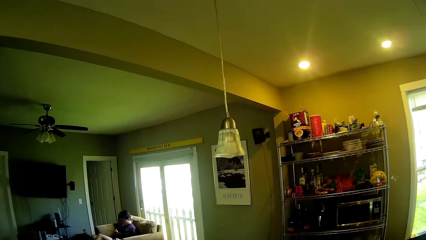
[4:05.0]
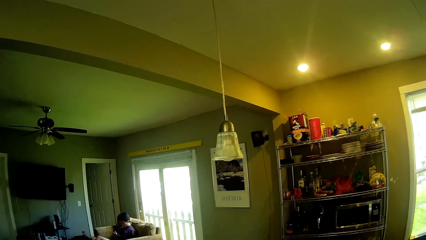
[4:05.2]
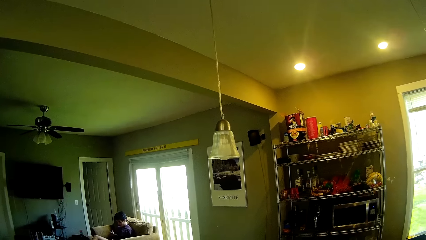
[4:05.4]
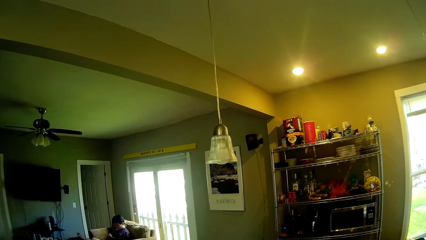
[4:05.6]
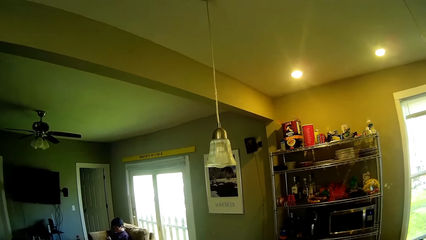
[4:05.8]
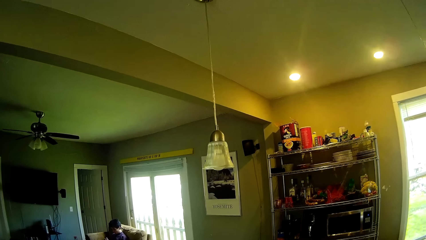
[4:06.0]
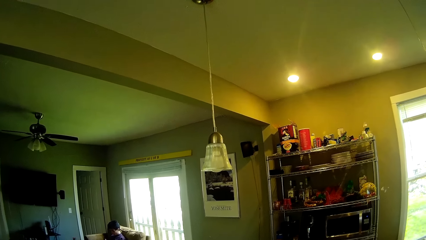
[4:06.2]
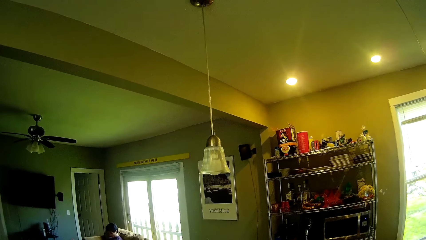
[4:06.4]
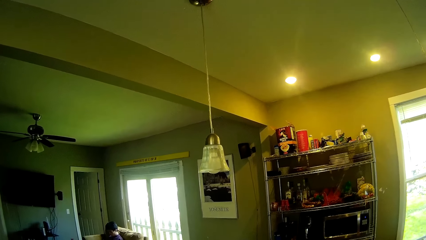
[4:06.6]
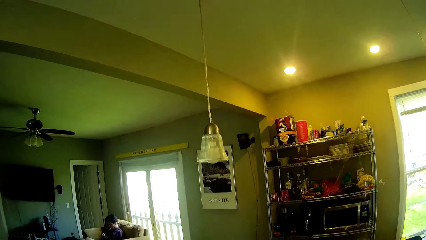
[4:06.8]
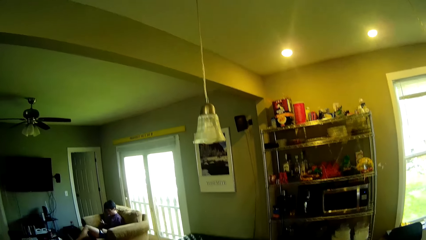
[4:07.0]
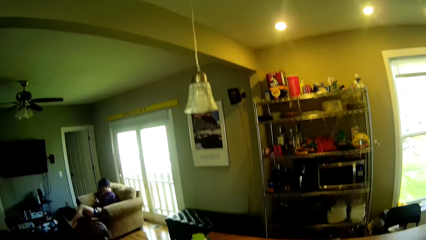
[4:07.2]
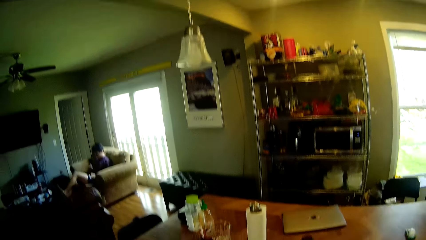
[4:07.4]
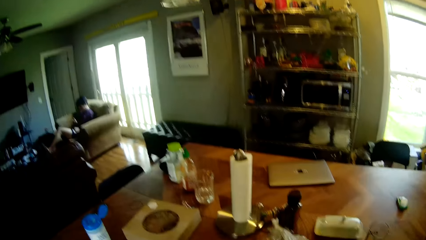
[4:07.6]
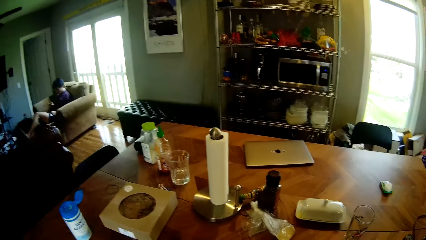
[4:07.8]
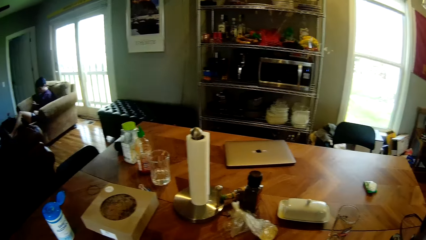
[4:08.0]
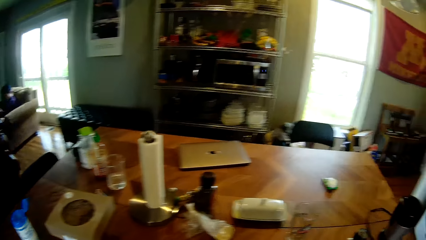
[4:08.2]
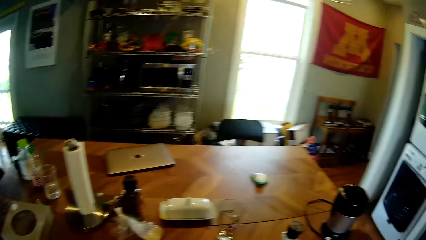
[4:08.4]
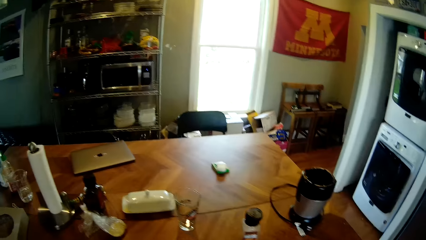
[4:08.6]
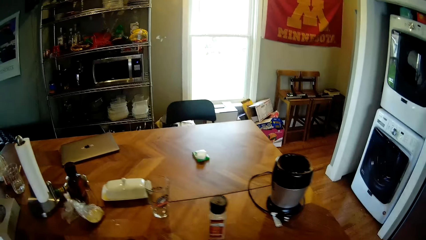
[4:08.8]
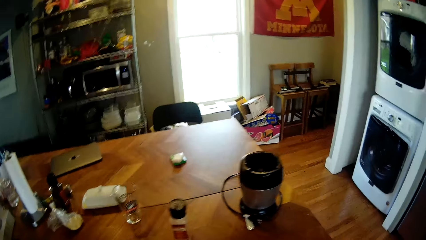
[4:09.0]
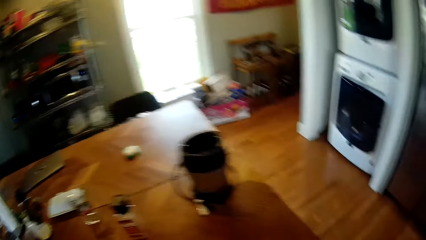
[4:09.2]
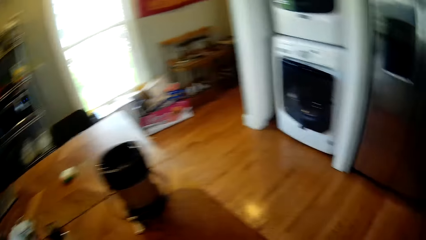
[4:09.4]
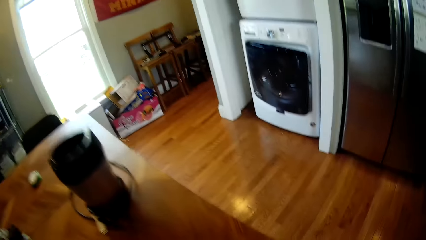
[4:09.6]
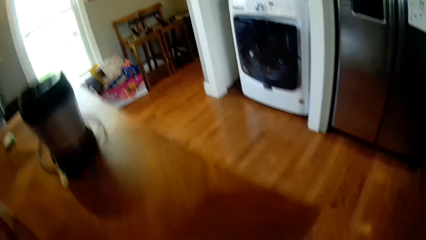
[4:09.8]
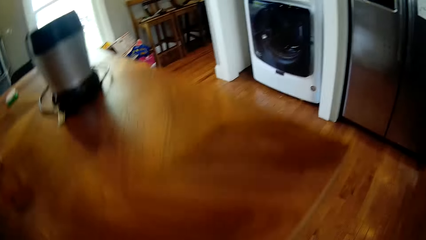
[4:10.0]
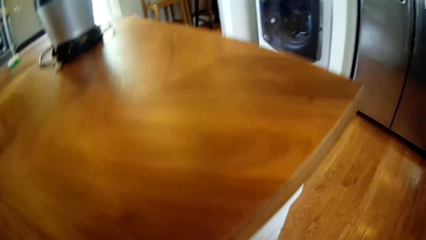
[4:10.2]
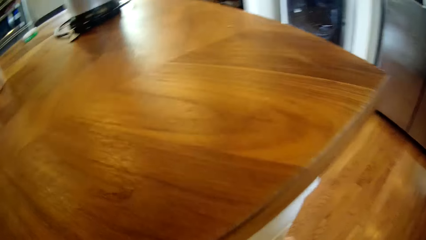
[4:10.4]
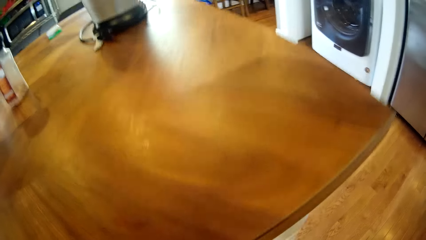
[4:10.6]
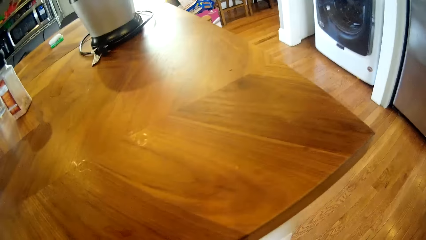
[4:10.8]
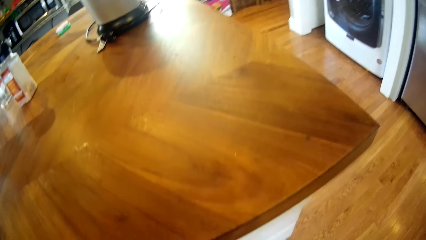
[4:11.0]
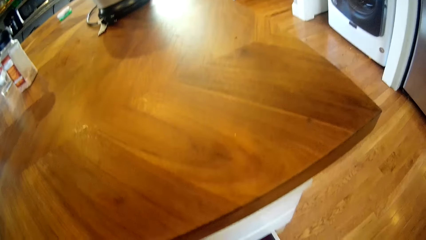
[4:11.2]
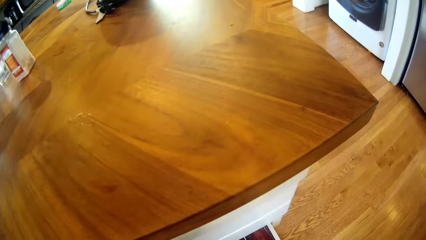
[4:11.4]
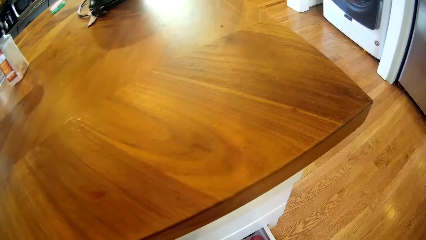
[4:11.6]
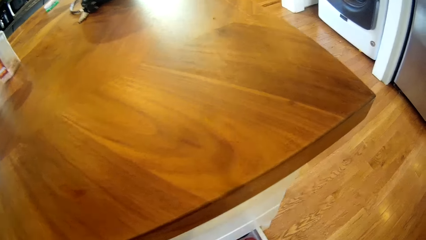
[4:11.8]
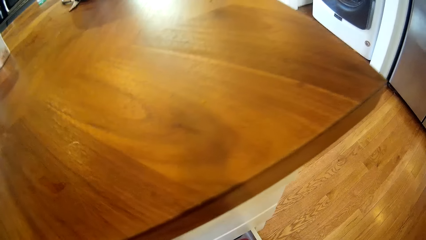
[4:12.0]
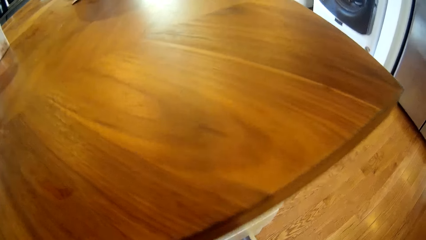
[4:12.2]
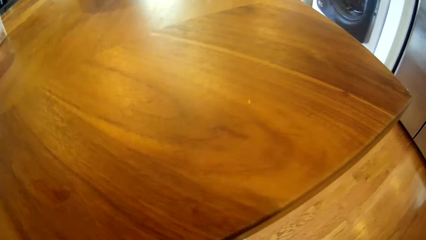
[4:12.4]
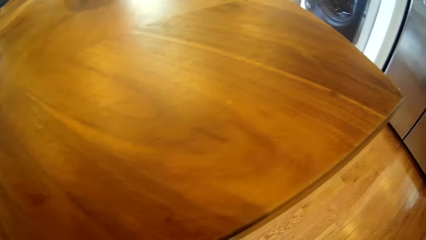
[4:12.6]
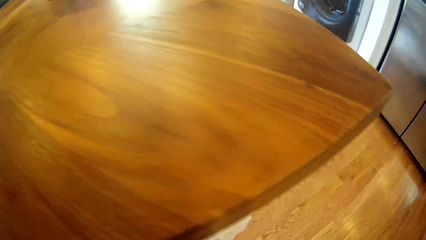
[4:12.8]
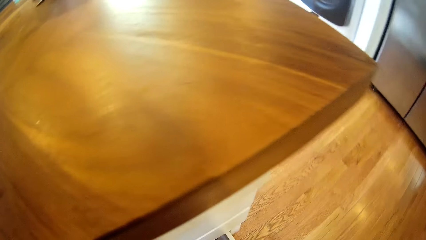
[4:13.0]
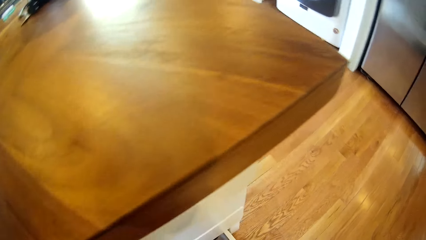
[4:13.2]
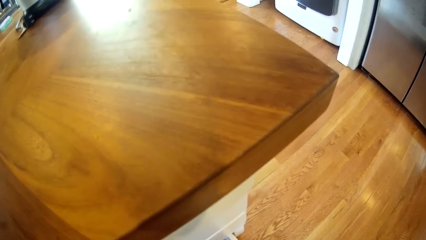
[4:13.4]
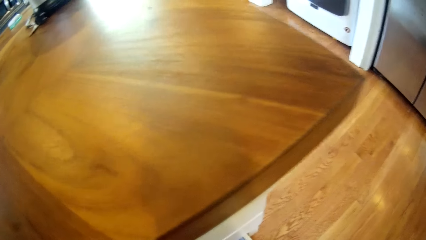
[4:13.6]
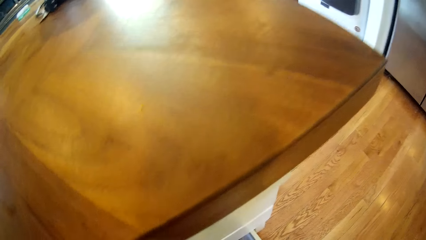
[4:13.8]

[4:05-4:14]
The camera wearer leans to the table.

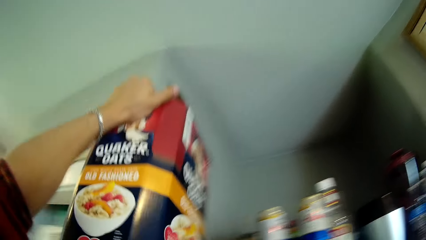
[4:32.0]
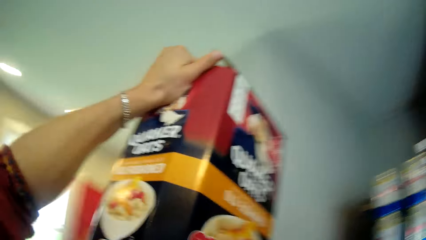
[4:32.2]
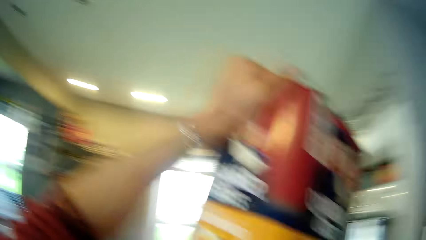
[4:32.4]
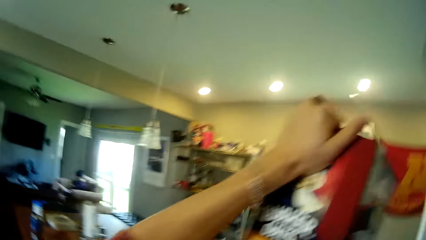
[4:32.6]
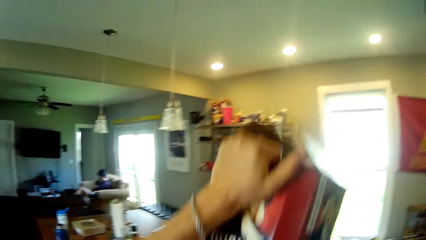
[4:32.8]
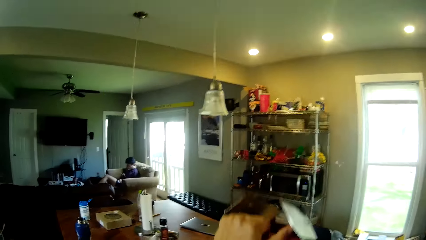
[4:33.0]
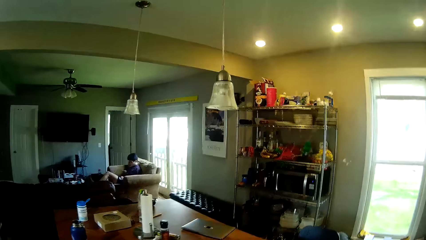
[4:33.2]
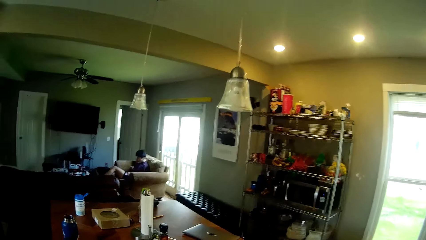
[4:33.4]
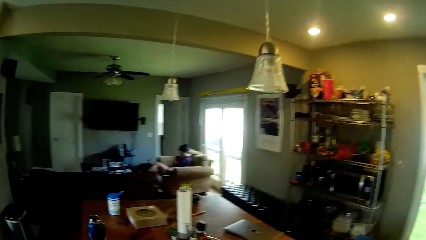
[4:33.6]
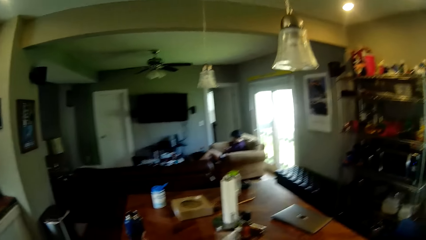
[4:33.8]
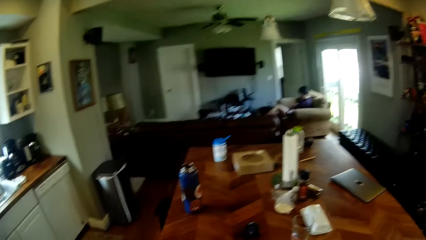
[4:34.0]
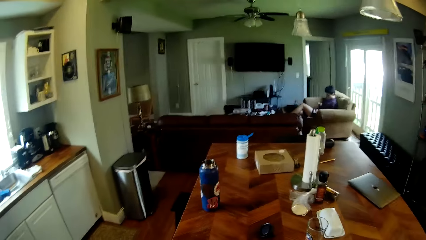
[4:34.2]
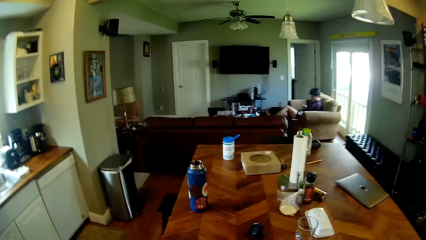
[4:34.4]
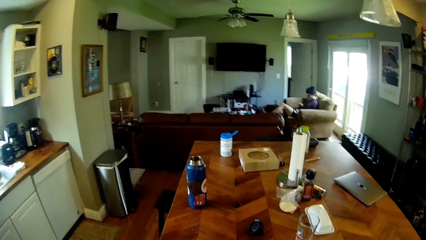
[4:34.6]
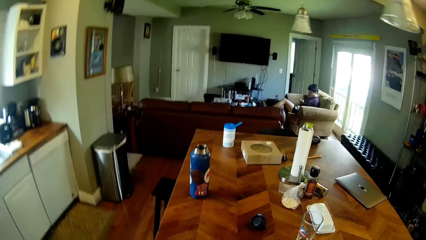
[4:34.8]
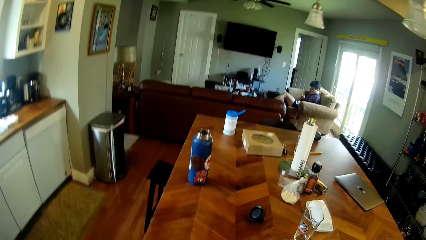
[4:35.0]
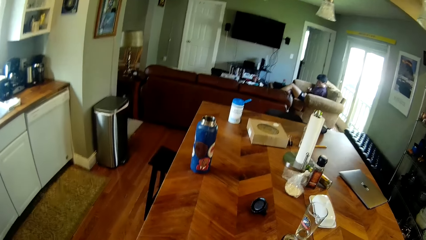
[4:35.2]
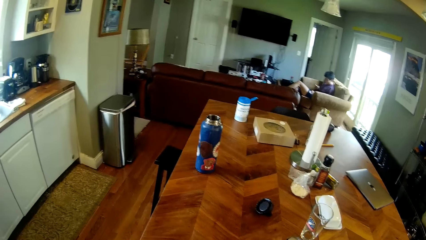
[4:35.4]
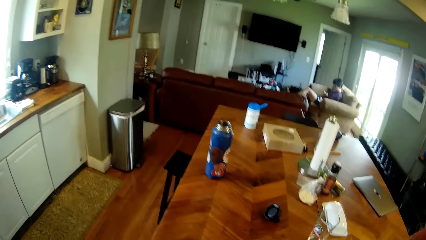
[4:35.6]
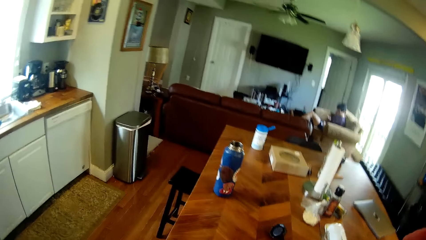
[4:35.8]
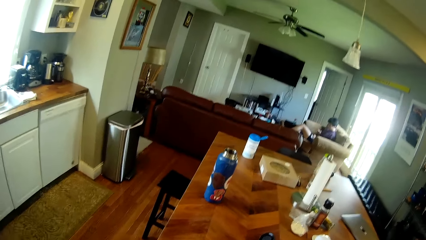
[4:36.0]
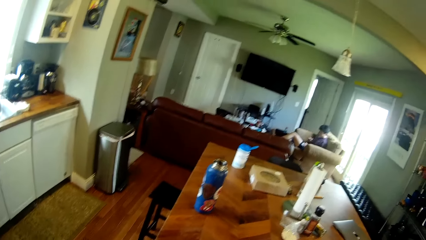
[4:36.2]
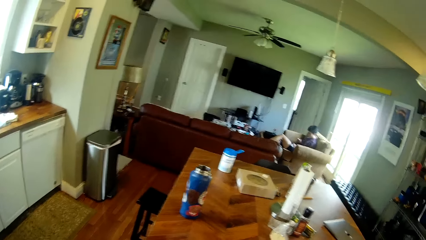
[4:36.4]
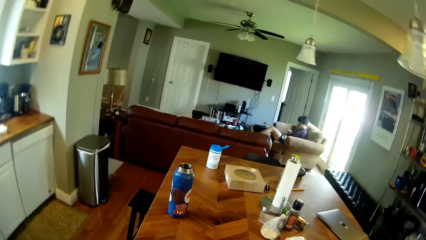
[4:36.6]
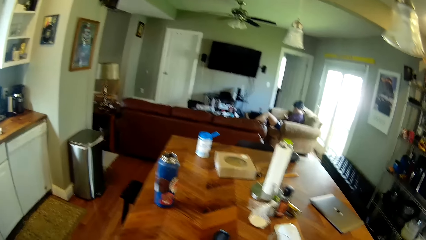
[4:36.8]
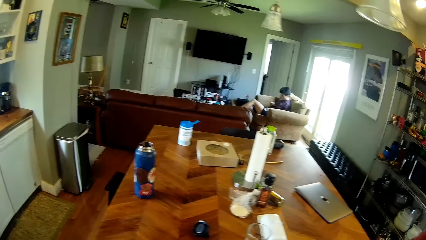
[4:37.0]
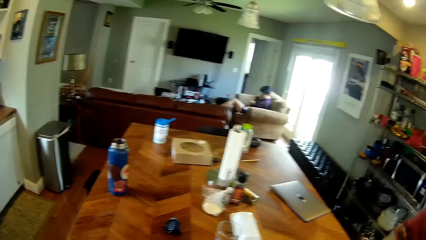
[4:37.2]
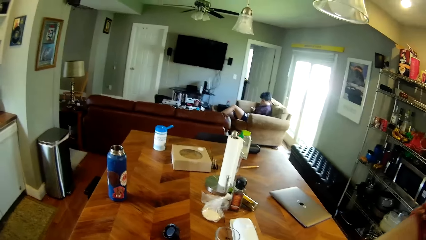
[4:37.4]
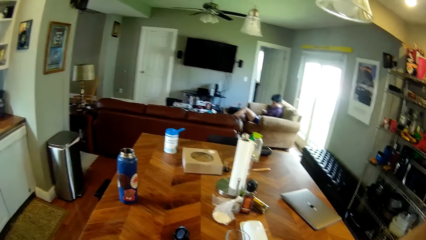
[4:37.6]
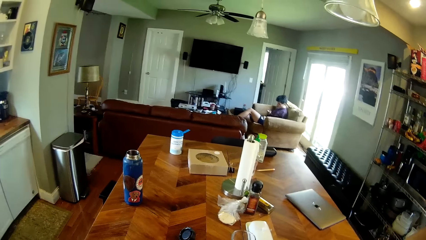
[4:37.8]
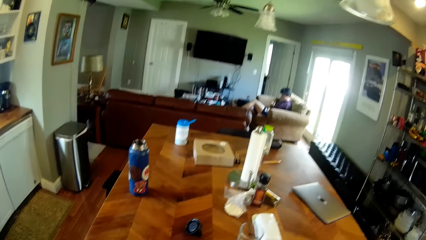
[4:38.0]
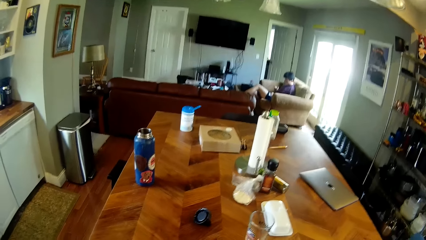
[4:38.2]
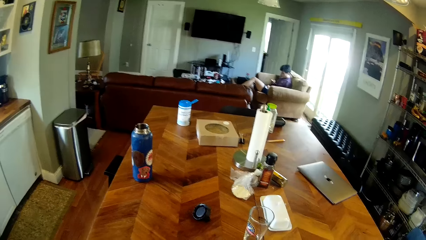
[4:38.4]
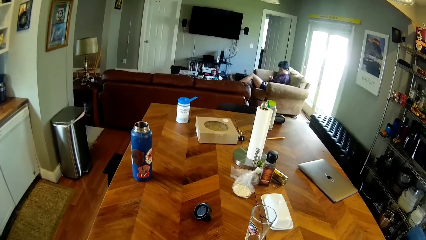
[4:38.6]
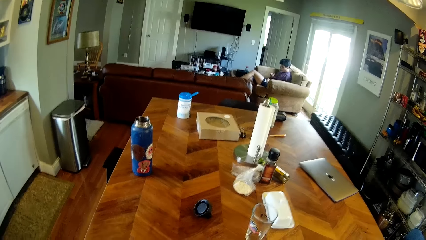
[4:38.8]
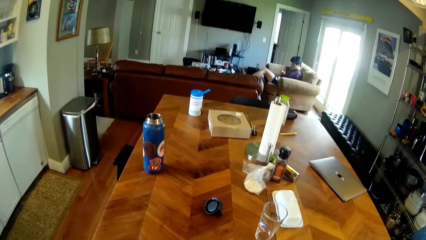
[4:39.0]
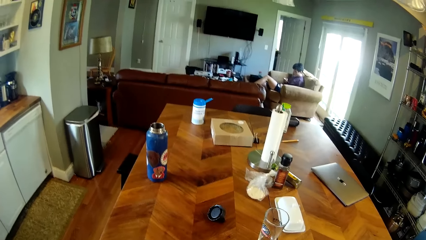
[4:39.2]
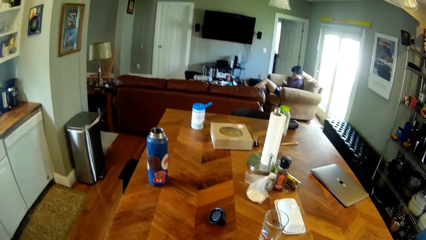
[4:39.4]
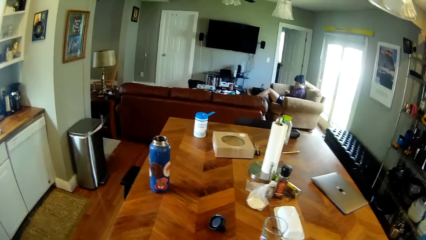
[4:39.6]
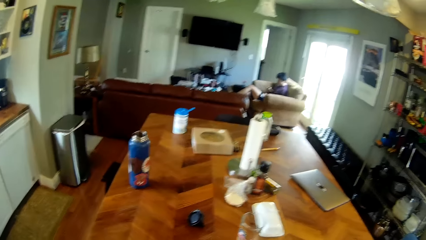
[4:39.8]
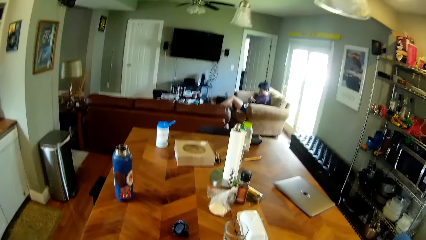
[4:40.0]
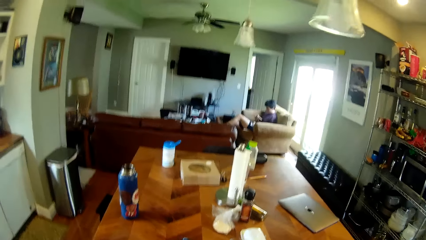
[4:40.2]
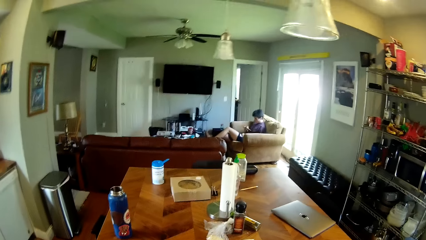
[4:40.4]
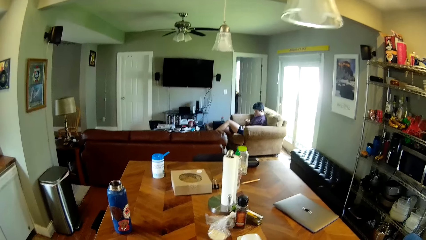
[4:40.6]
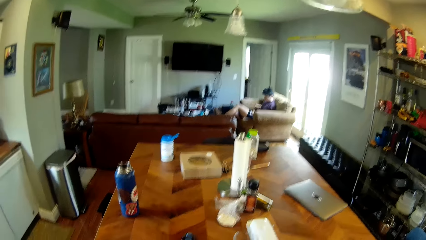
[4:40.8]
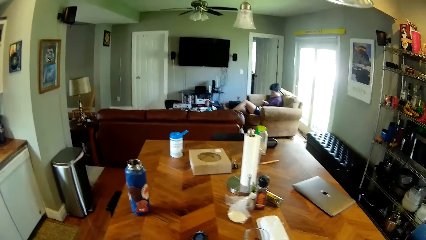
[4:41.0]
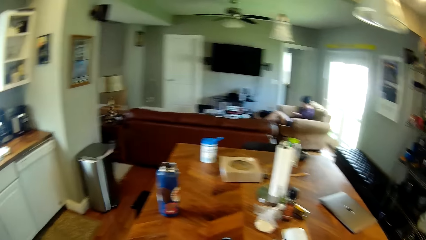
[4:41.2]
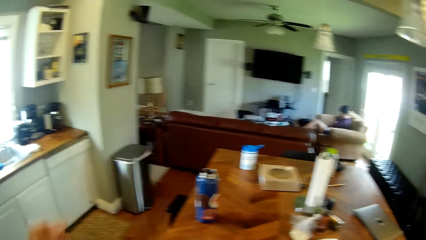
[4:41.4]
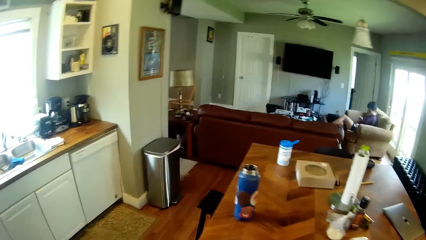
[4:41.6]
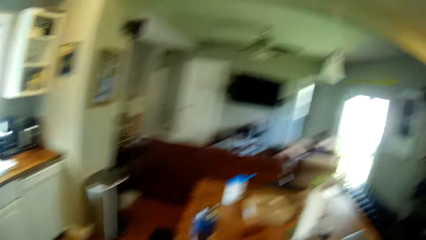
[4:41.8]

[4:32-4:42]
The camera wearer puts a box on the table. They open the box.
